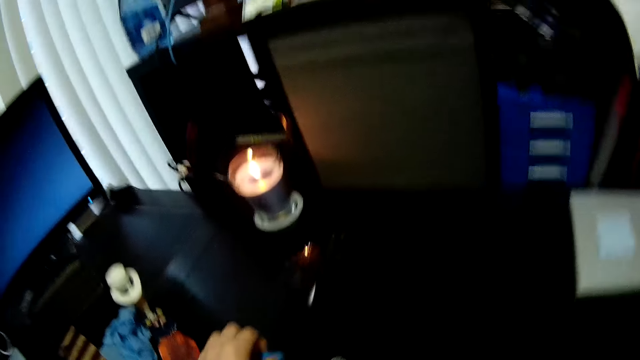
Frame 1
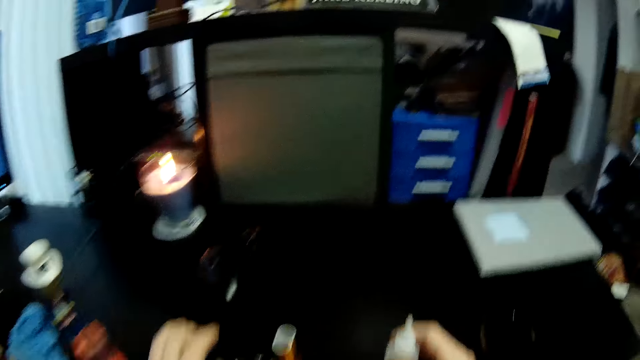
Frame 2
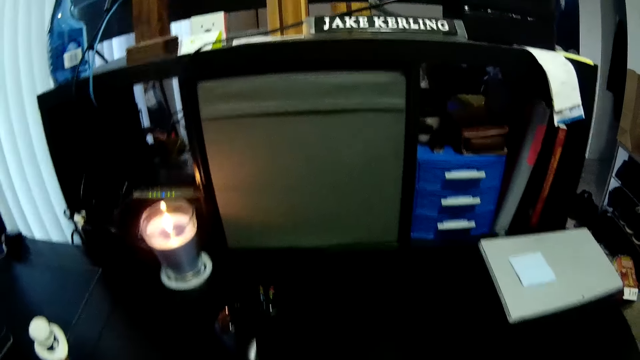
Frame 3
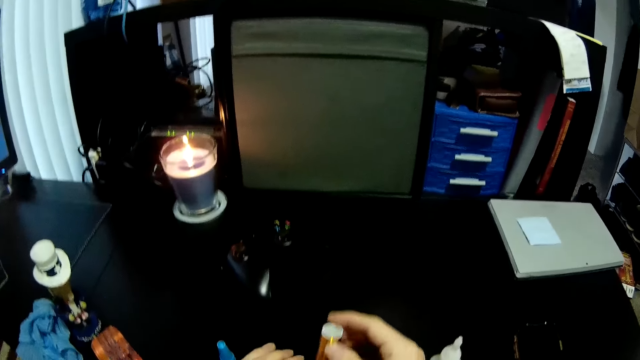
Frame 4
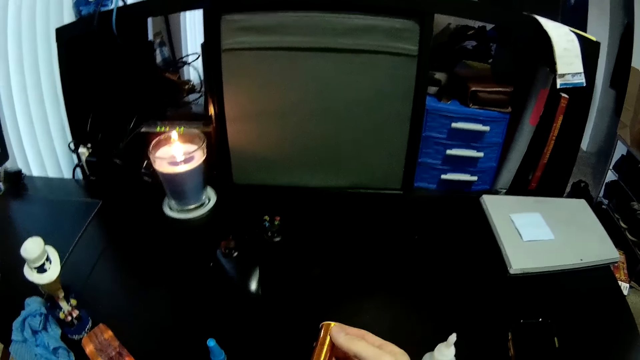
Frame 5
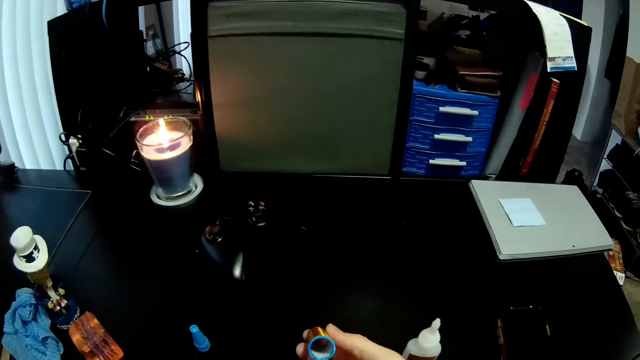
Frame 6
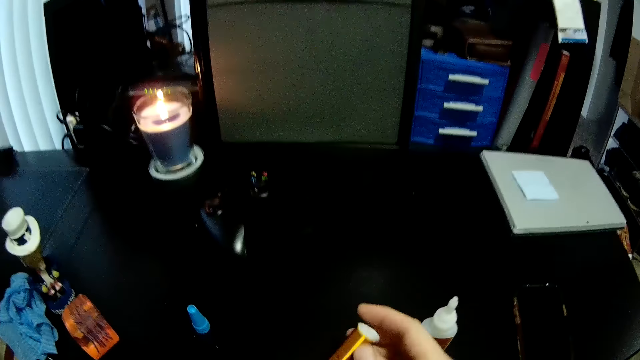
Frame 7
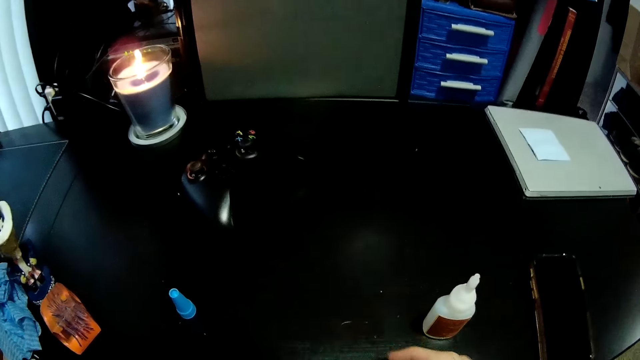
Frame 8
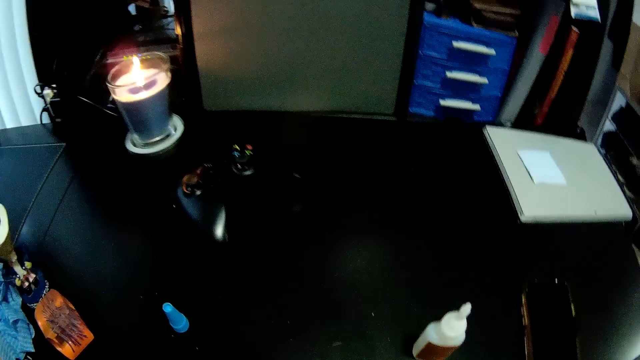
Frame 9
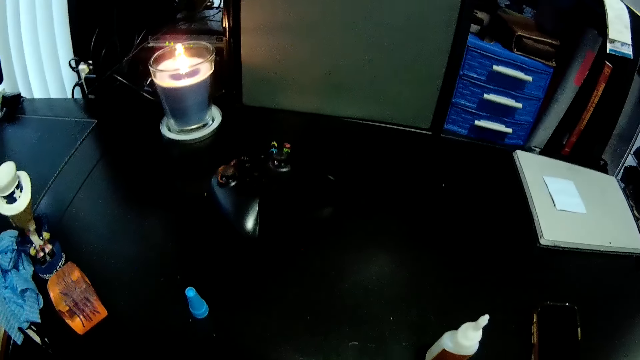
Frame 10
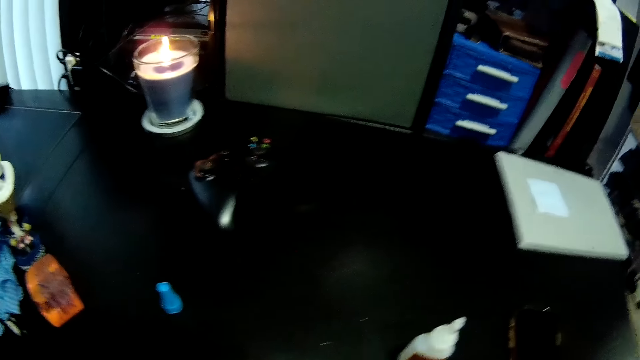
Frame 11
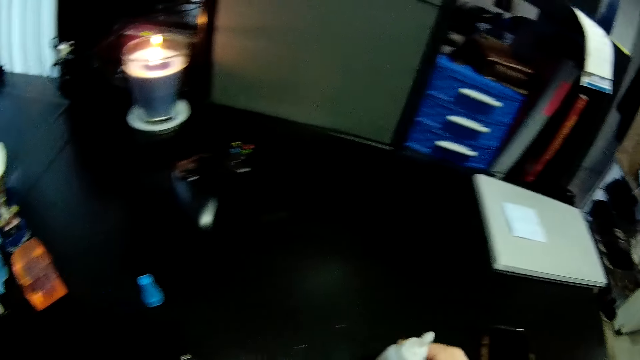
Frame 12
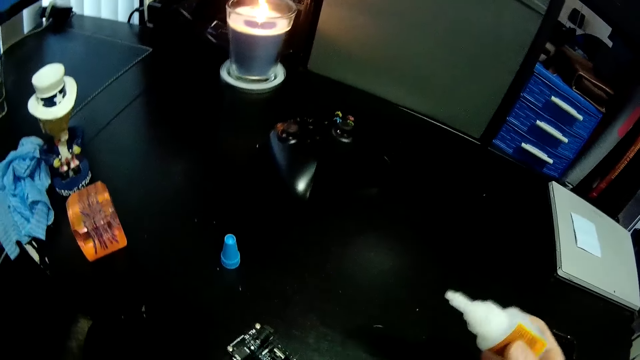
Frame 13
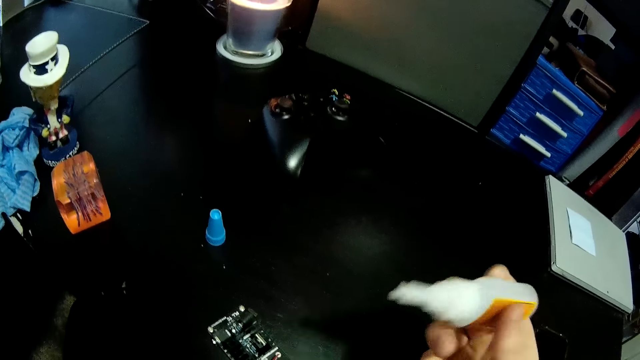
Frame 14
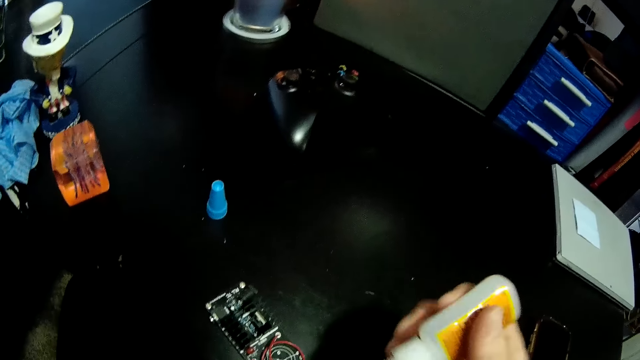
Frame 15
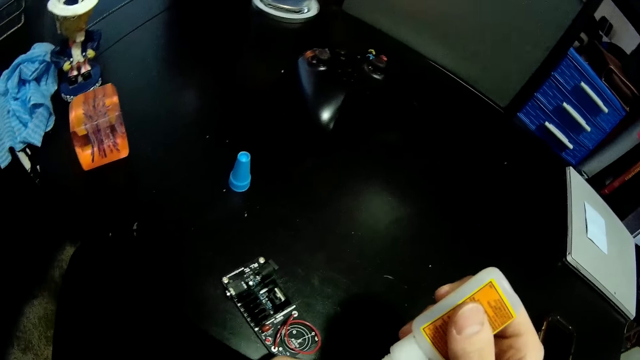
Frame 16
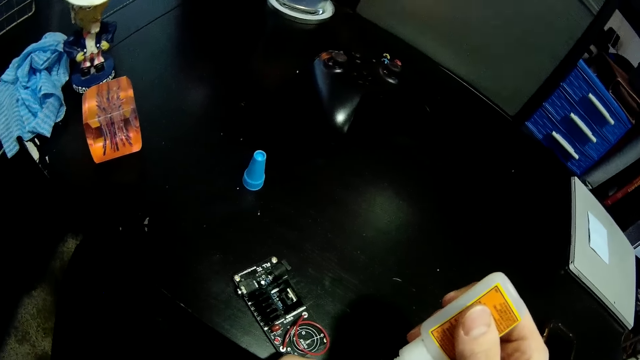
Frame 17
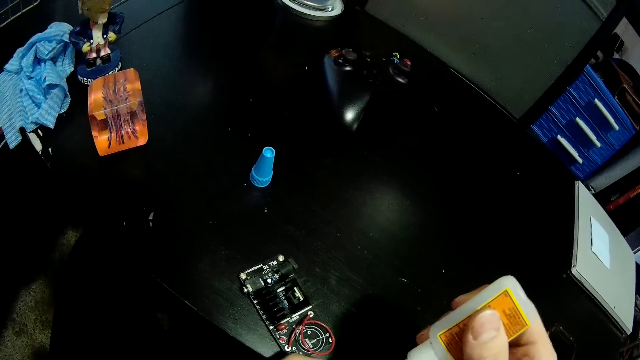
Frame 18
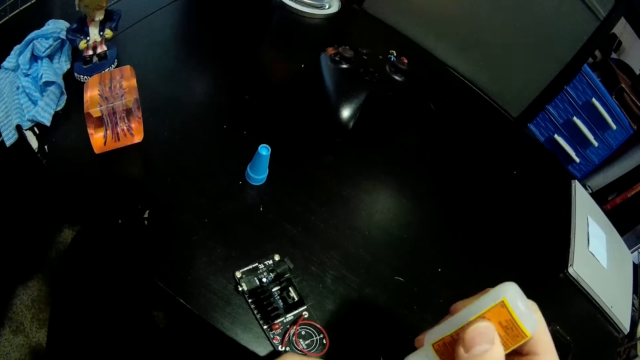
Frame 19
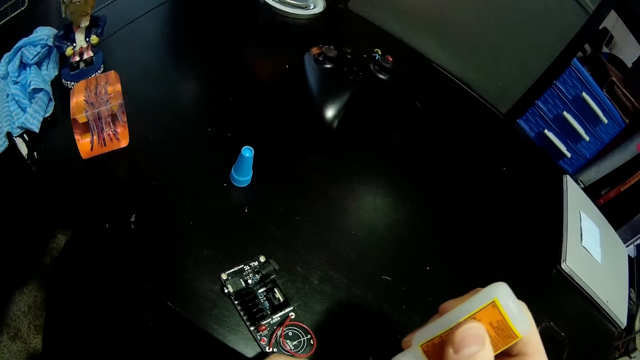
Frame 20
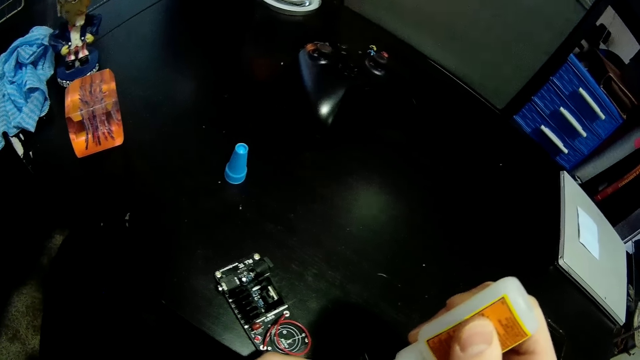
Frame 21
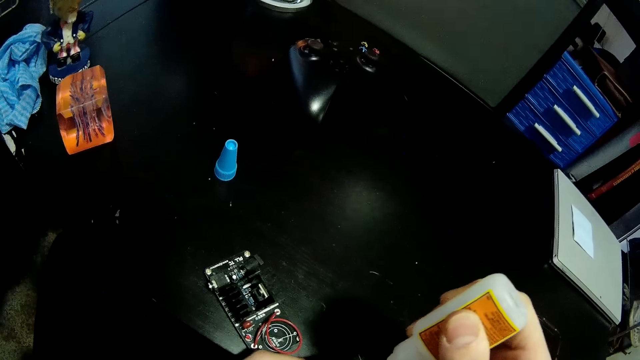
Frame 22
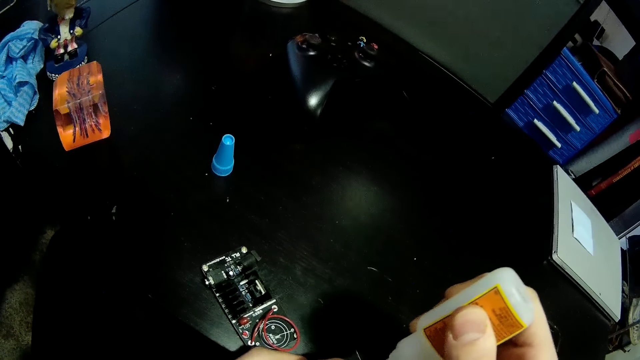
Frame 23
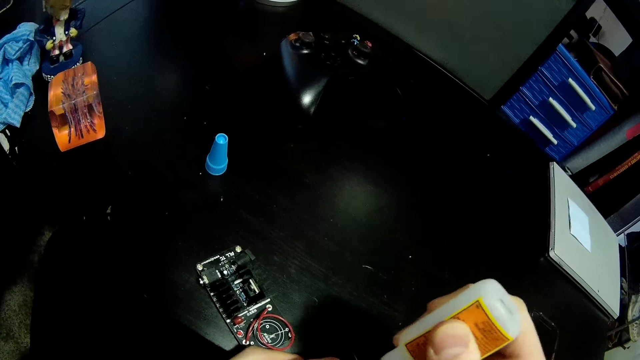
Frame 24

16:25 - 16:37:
The camera wearer stares on something. They pick the glue bottle. They use glue on the motherboard.

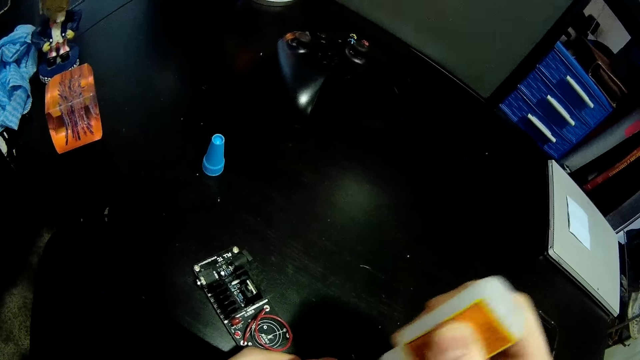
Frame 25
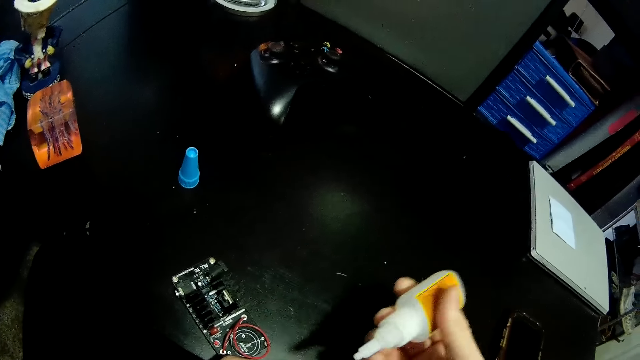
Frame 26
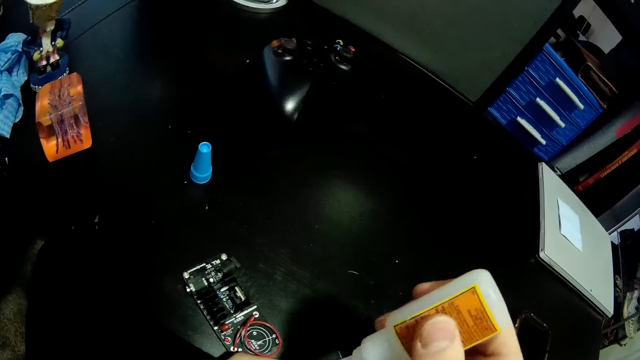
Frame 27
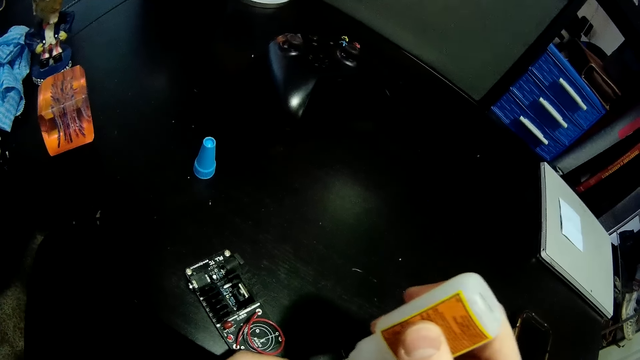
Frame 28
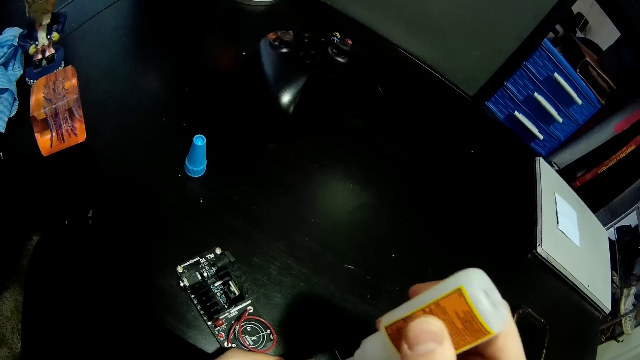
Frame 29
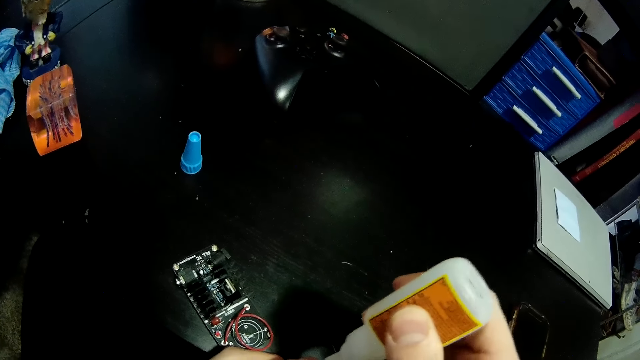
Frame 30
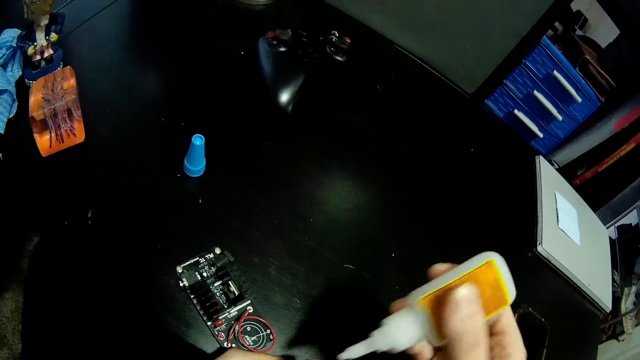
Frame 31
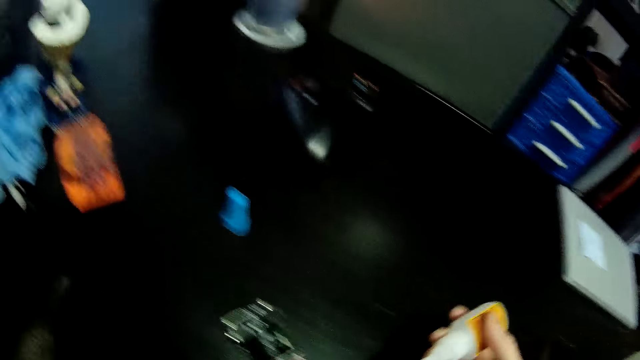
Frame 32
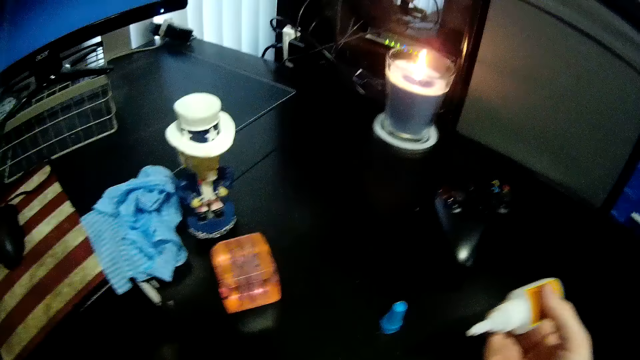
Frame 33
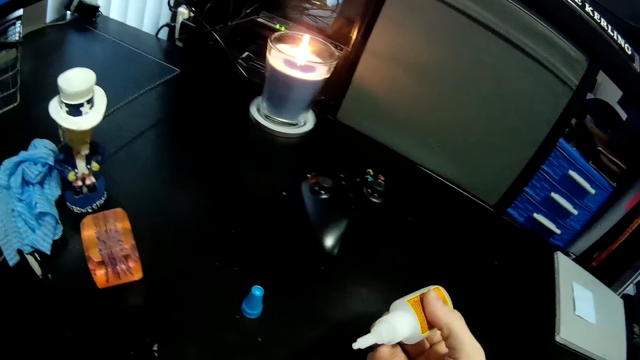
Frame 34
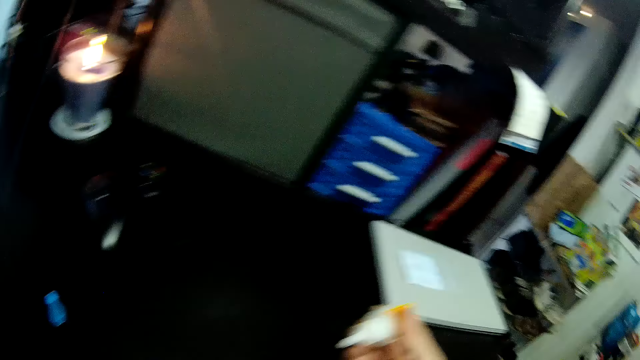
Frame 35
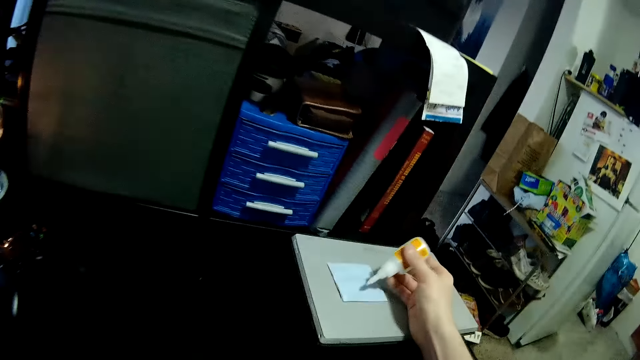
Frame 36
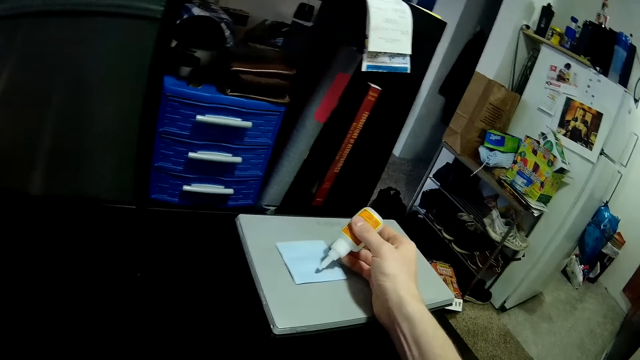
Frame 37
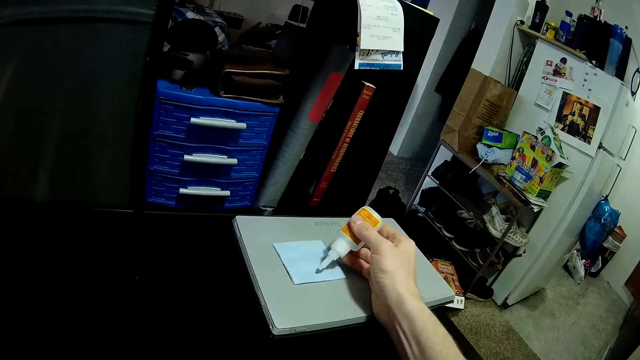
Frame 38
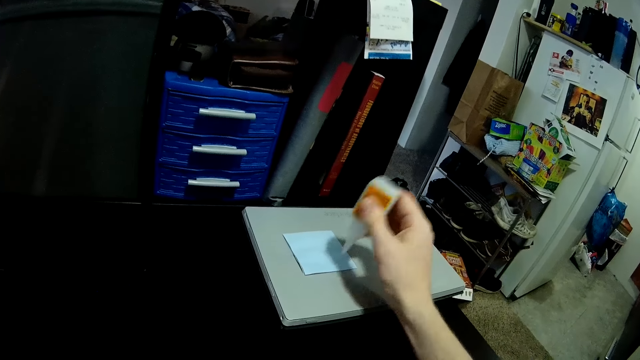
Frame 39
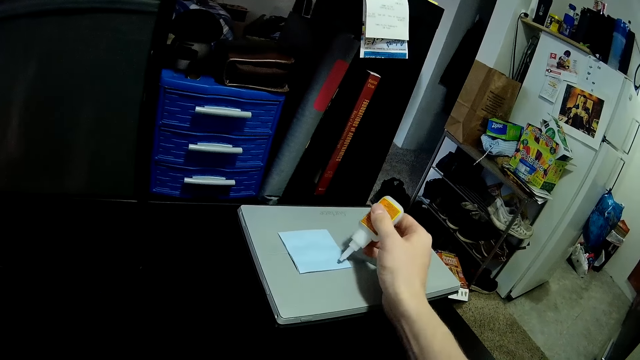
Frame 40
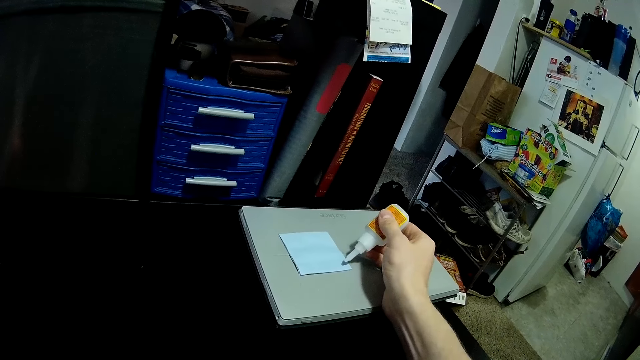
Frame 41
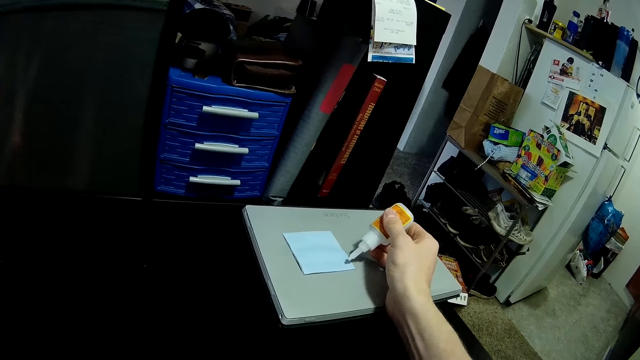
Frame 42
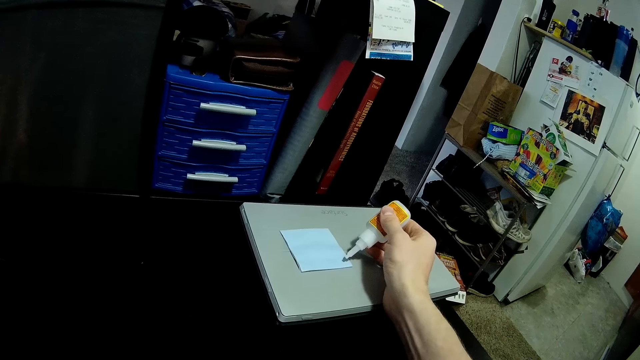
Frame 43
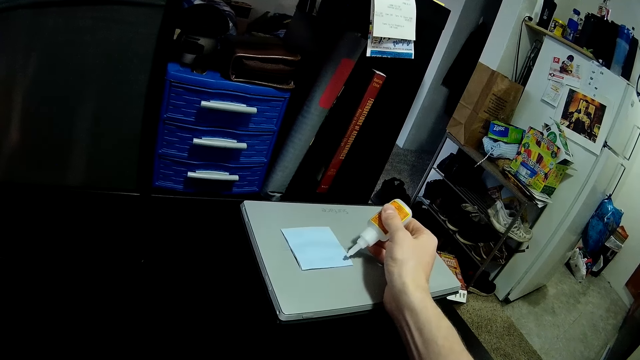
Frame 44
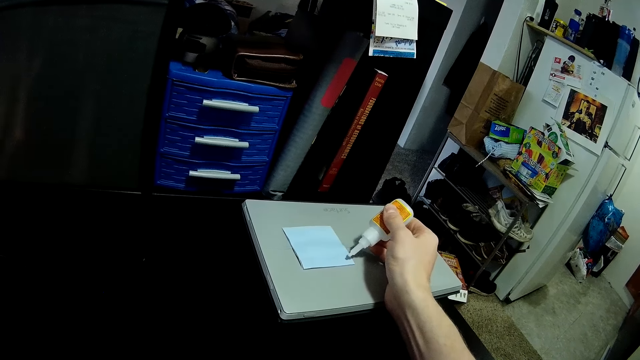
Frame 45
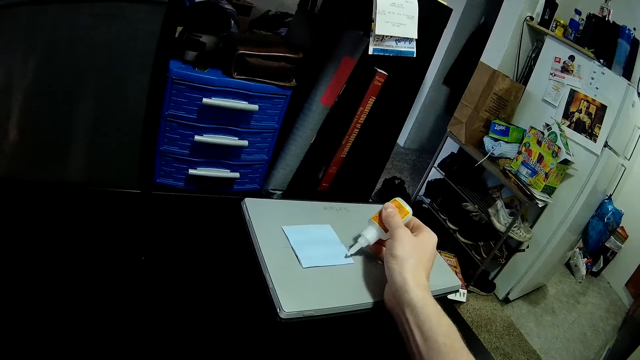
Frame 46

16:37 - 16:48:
The camera wearer puts some glue on a paper.
